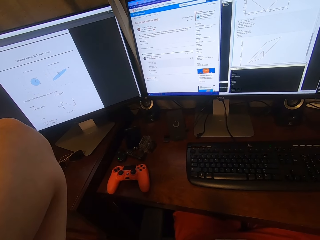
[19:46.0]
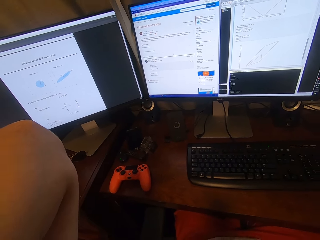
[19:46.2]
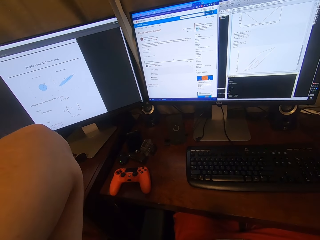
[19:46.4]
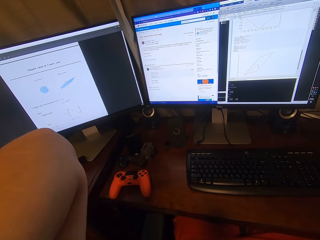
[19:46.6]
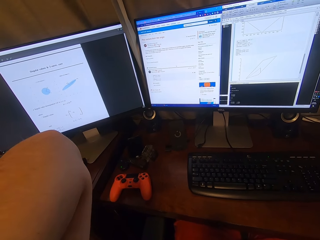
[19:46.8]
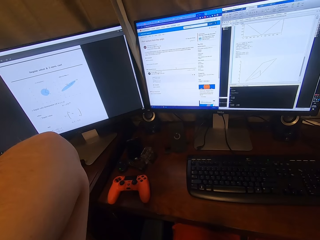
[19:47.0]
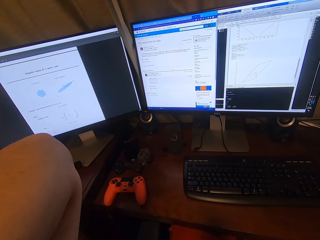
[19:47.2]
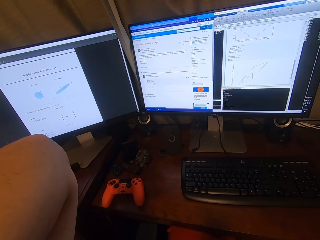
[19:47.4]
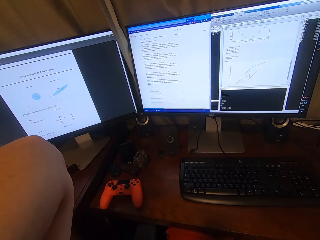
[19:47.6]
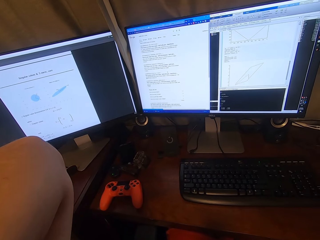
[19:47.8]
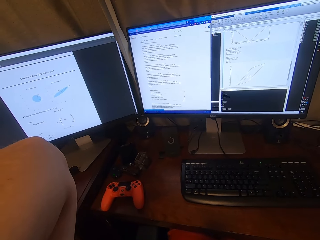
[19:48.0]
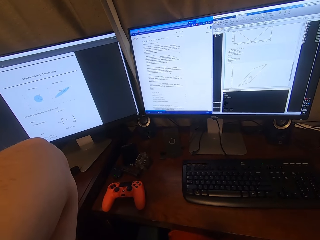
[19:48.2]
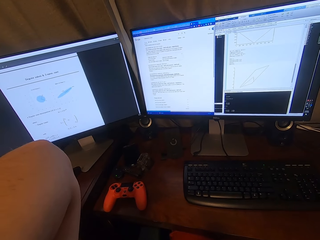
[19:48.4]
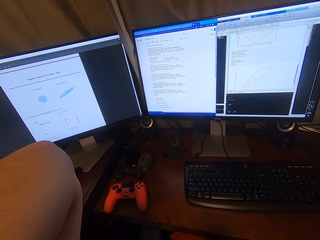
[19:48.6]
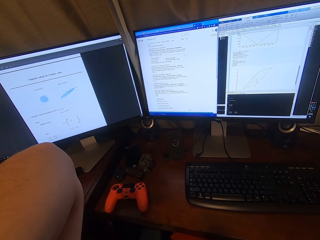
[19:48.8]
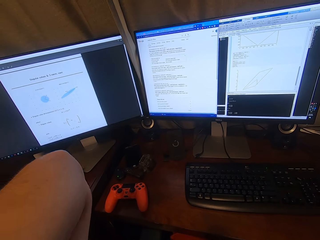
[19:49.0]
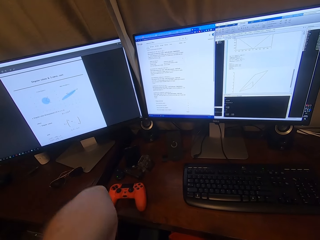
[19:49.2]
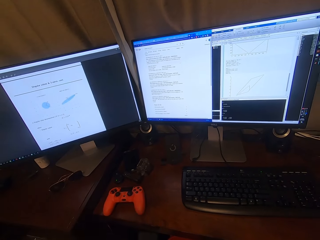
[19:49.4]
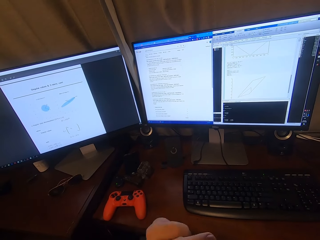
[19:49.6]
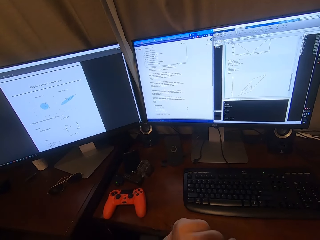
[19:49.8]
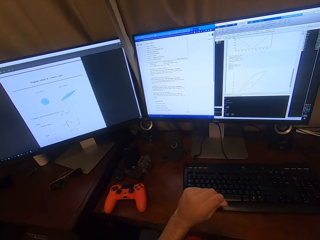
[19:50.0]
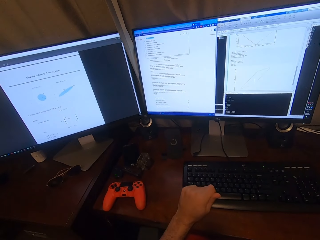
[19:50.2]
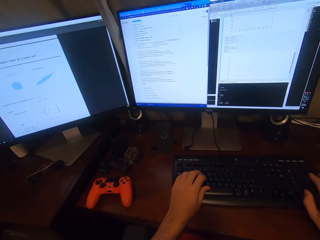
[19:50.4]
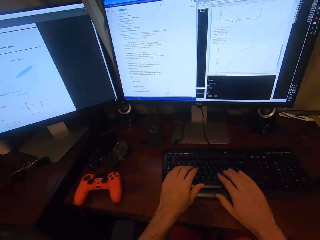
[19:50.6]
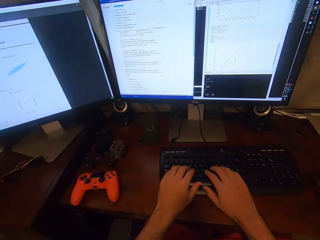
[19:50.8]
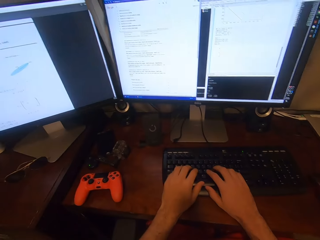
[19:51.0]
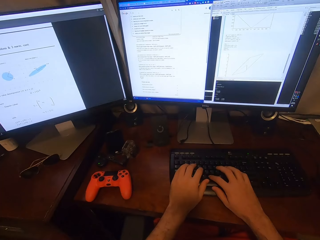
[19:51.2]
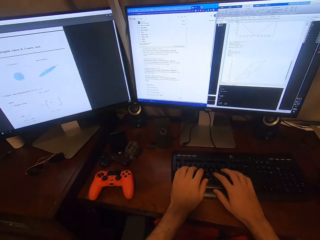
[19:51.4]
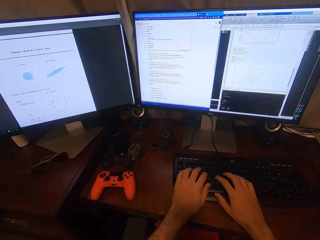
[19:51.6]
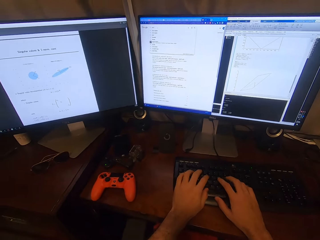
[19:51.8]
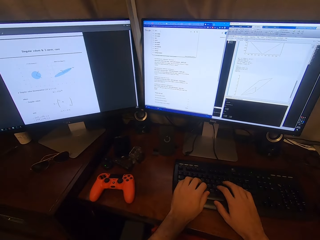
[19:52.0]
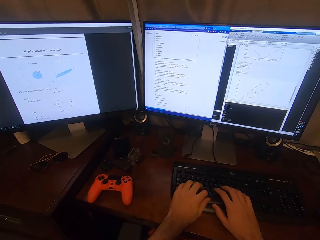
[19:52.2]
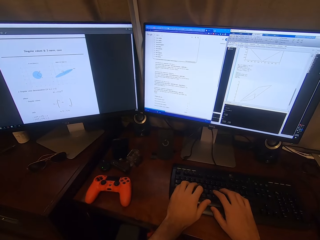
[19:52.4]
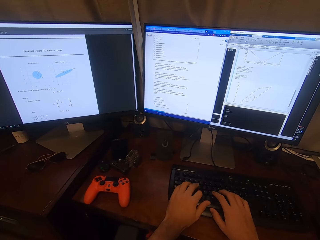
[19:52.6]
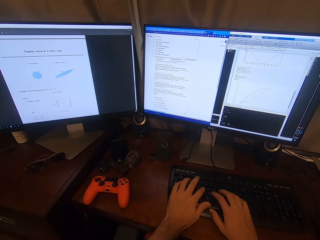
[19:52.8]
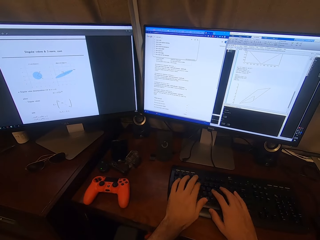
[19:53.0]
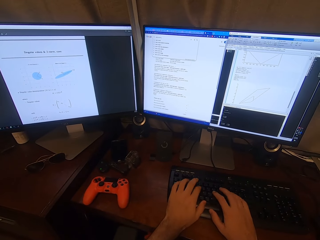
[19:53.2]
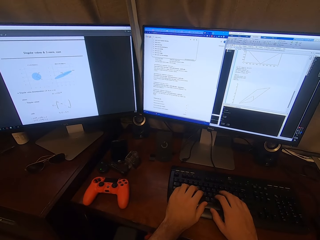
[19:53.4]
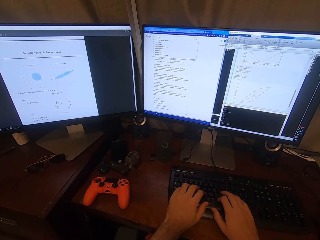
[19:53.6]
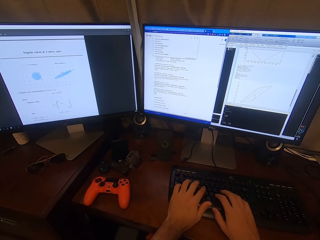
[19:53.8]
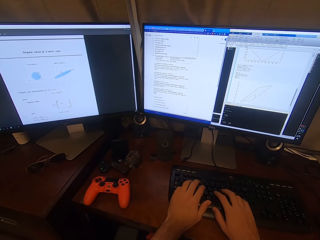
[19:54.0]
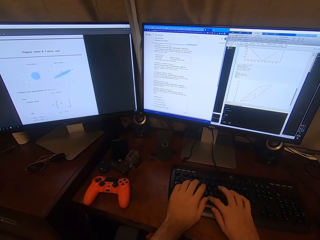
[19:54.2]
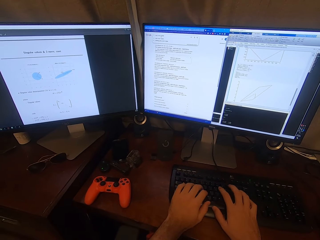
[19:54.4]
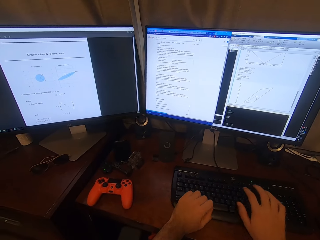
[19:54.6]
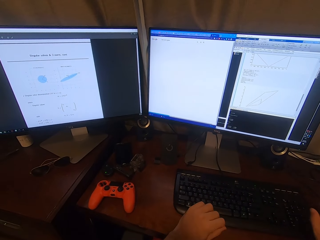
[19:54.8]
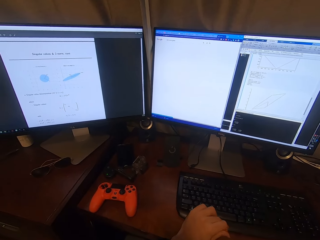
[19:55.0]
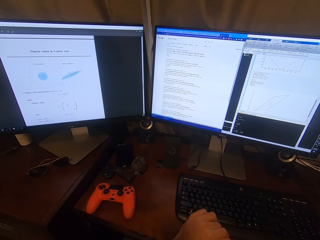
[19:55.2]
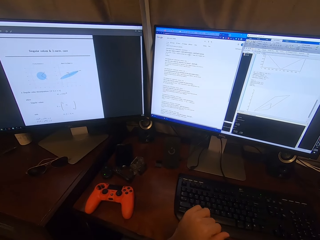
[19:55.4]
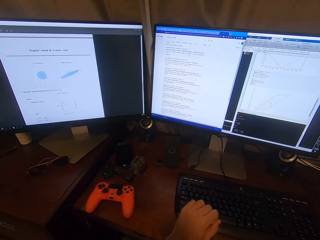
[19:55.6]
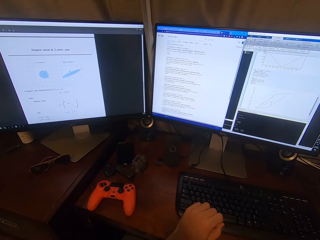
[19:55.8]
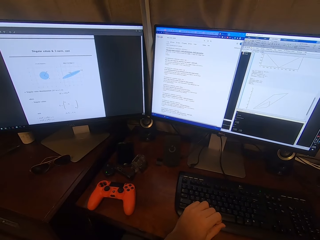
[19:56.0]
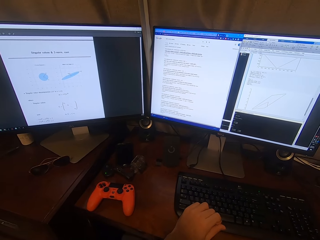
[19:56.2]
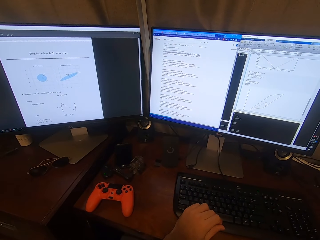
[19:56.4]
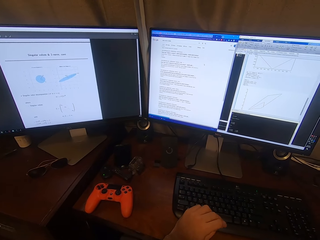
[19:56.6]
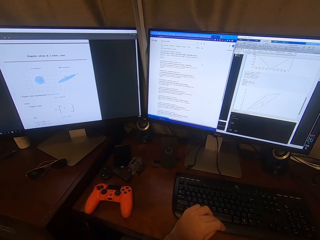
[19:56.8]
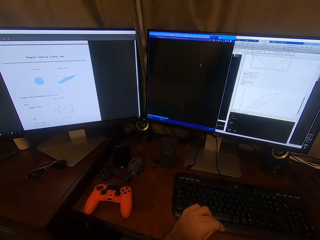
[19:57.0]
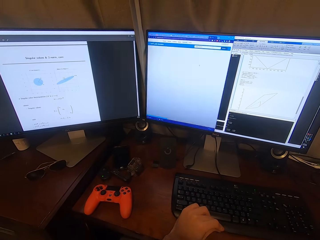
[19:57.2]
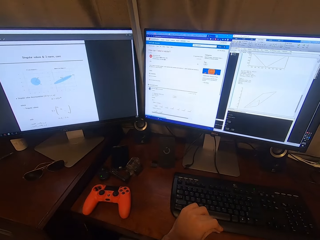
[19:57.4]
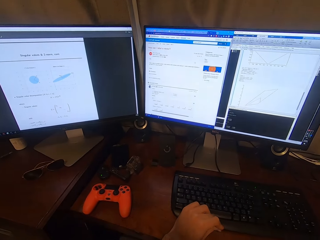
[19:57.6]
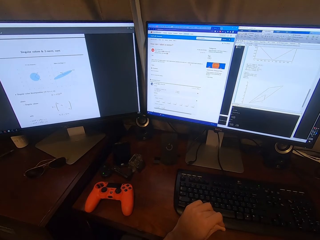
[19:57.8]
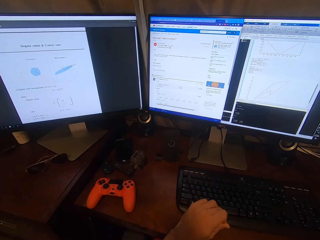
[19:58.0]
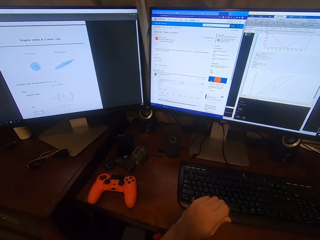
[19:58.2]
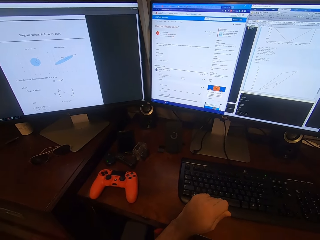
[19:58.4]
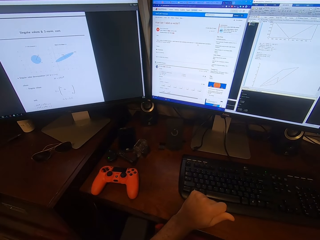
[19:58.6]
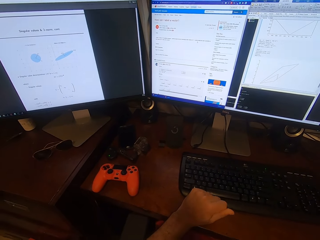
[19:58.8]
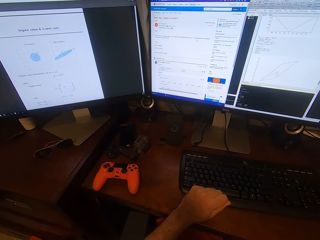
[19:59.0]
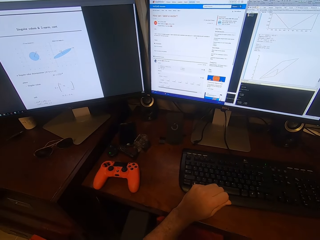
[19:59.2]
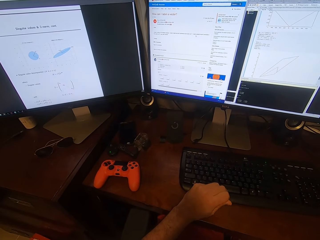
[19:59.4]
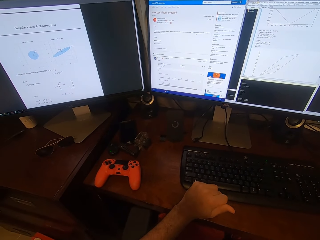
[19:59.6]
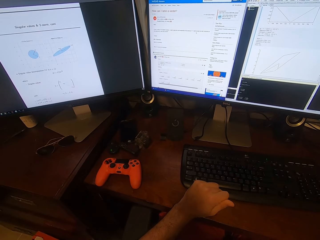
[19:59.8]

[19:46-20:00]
The camera wearer produces sound. They operate the computer. They type on the keyboard. They click on the mouse.

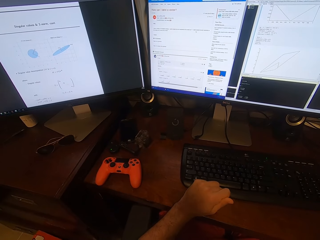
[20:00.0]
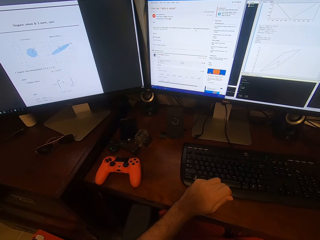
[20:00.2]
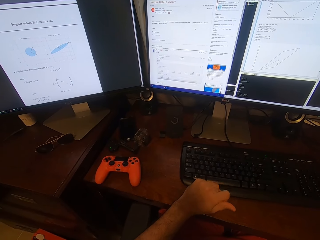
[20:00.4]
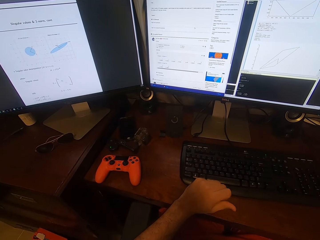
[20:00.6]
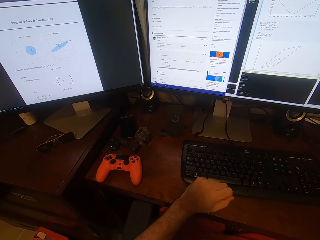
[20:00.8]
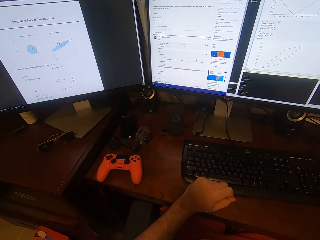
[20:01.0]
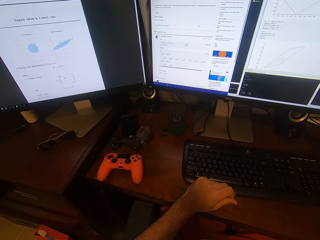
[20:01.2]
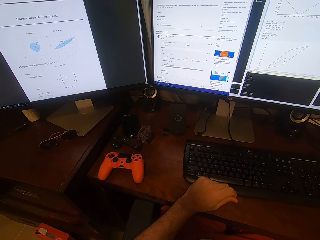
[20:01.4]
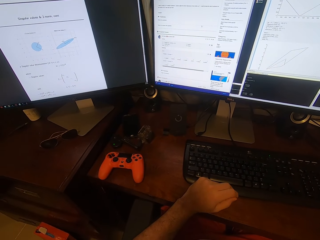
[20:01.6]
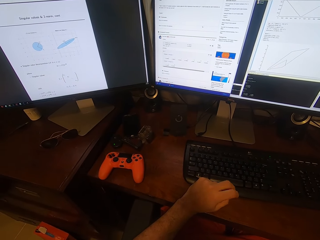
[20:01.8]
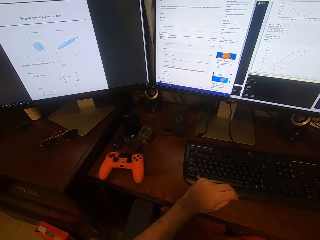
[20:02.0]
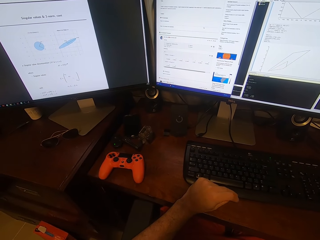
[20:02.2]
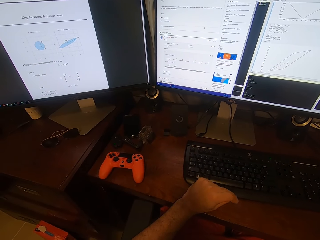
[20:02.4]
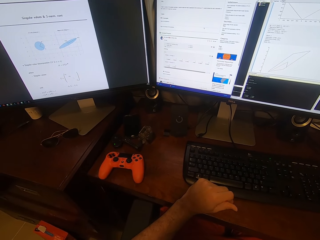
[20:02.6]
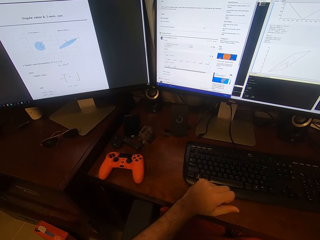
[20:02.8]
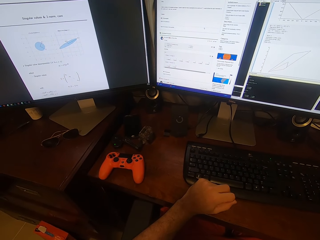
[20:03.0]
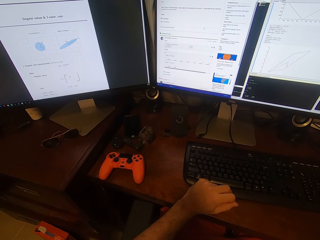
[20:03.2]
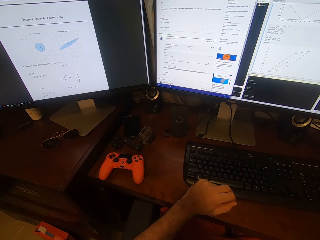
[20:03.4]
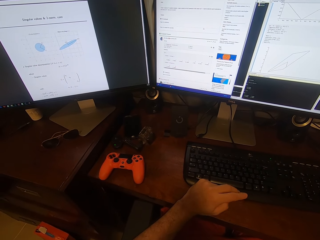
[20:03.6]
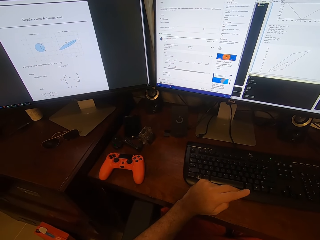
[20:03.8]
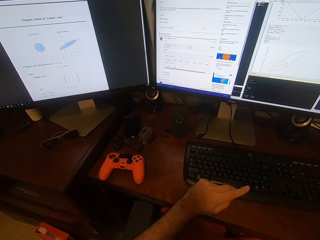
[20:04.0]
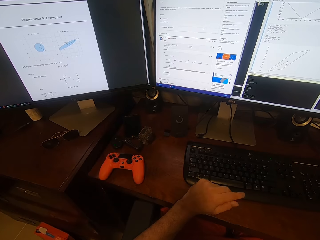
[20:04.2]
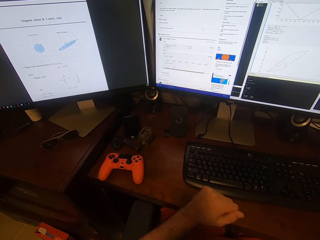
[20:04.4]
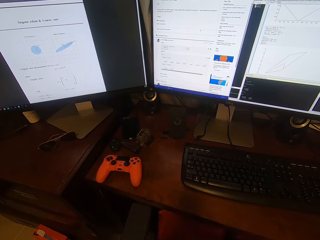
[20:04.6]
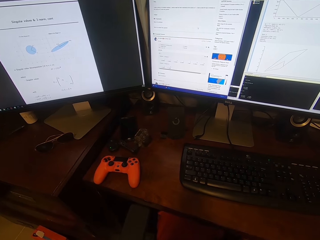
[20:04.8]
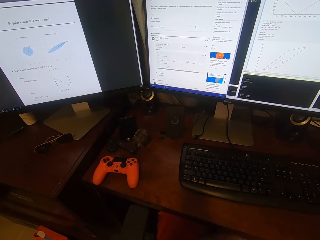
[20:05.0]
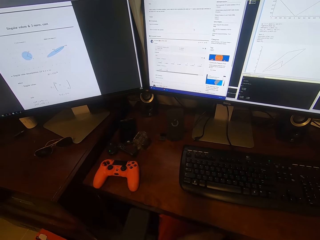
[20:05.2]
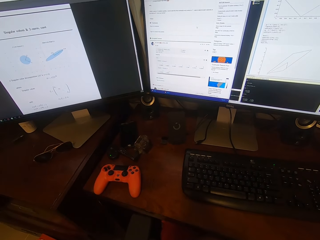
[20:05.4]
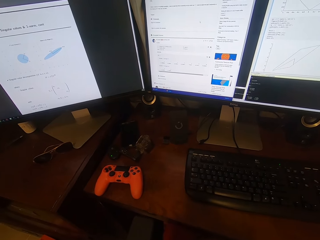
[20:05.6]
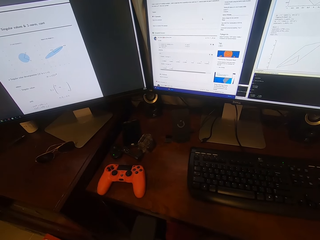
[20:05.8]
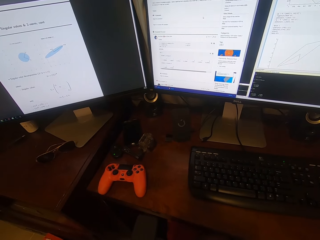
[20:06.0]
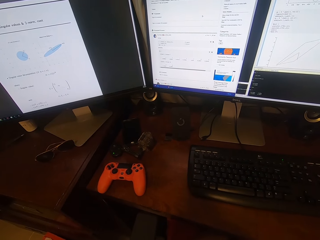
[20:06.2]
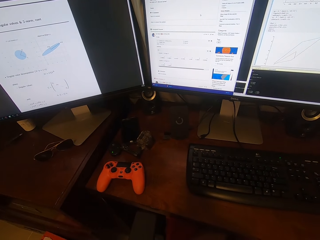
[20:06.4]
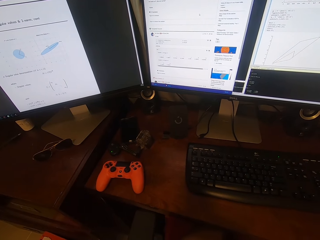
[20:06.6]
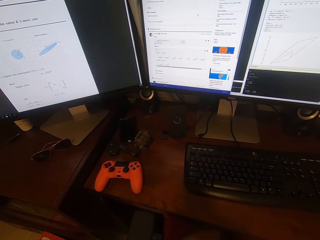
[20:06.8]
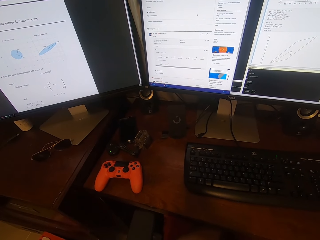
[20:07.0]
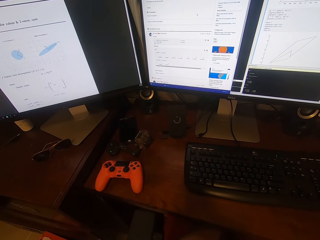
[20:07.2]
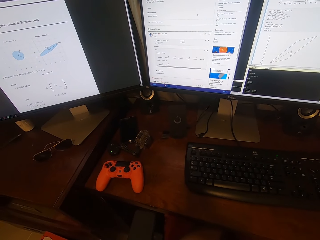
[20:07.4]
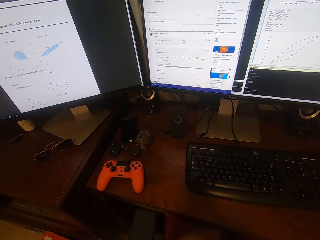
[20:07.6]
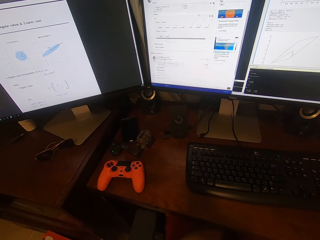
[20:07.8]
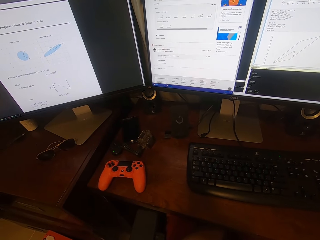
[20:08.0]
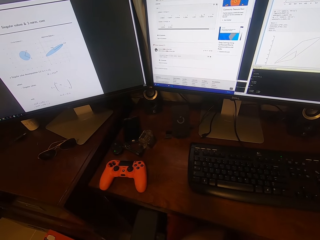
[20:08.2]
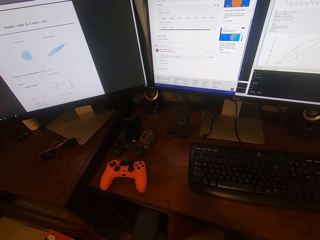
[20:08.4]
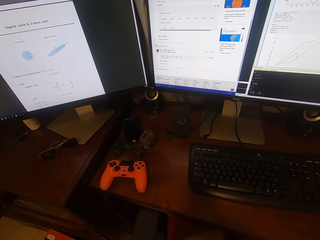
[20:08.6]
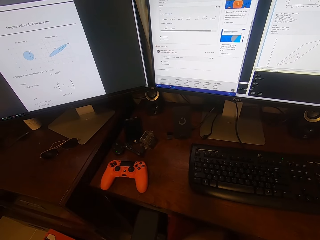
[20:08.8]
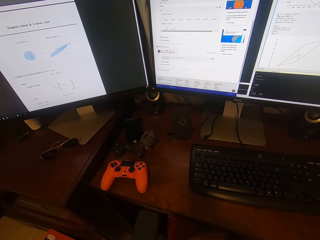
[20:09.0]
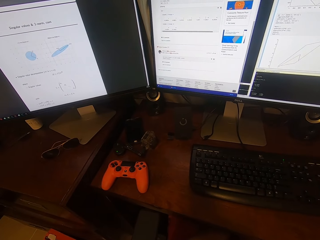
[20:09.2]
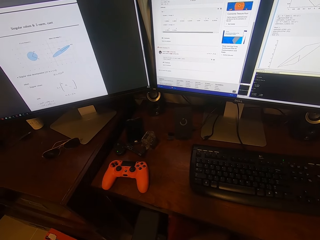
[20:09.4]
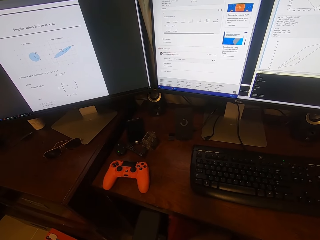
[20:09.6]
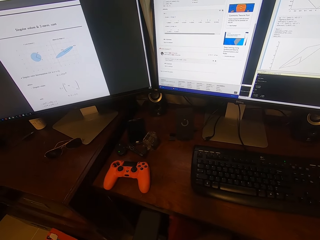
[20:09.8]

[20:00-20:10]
The camera wearer rubs his fingers. He produces sound.
